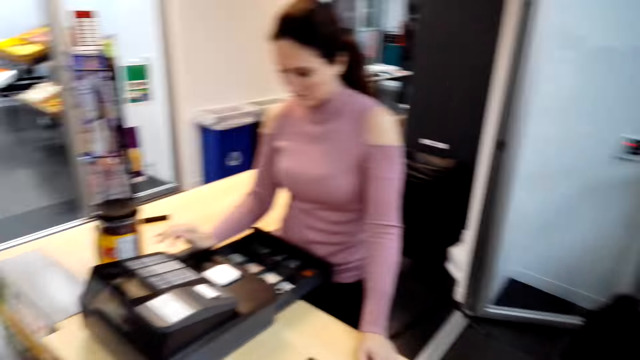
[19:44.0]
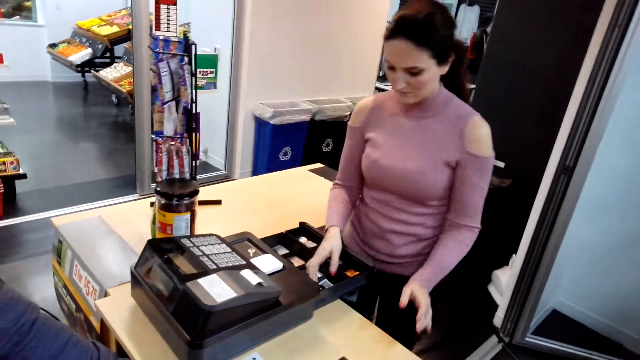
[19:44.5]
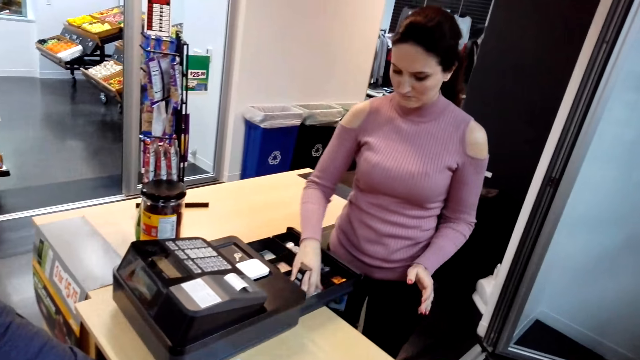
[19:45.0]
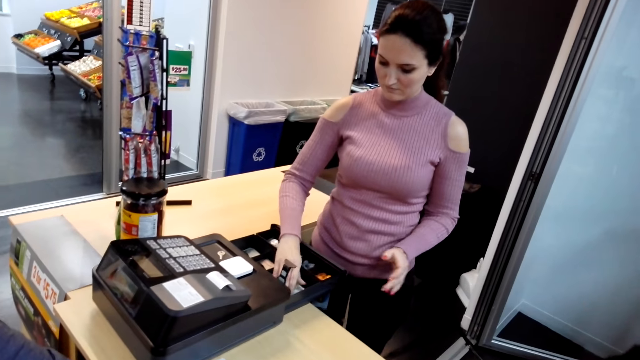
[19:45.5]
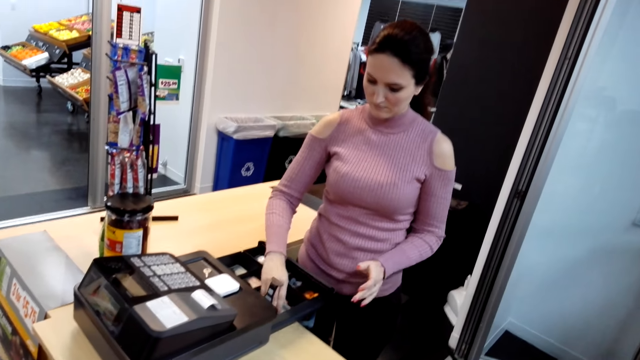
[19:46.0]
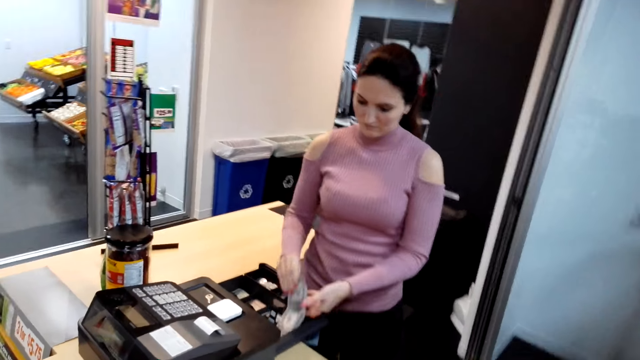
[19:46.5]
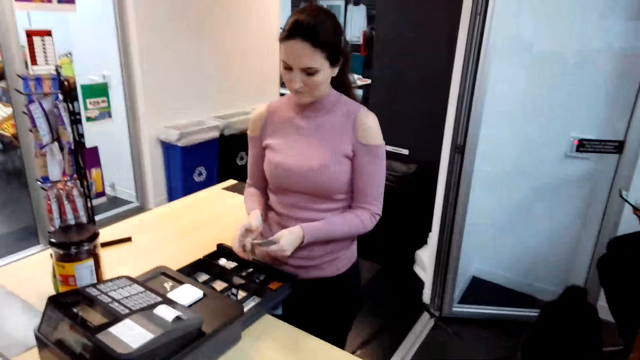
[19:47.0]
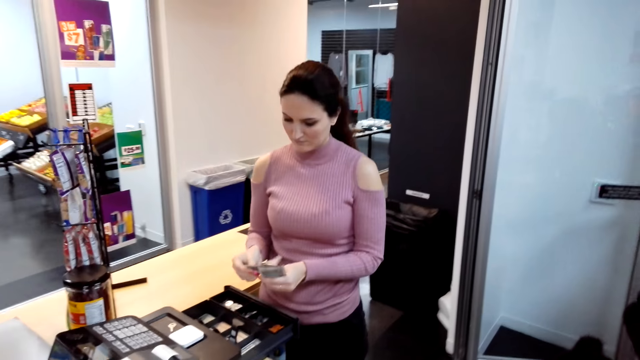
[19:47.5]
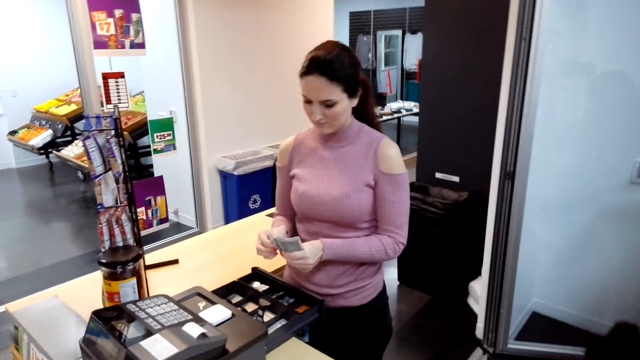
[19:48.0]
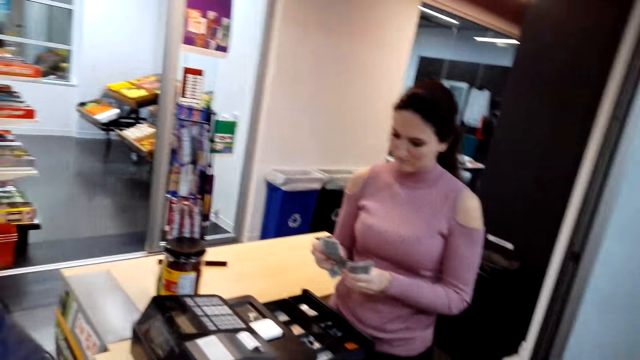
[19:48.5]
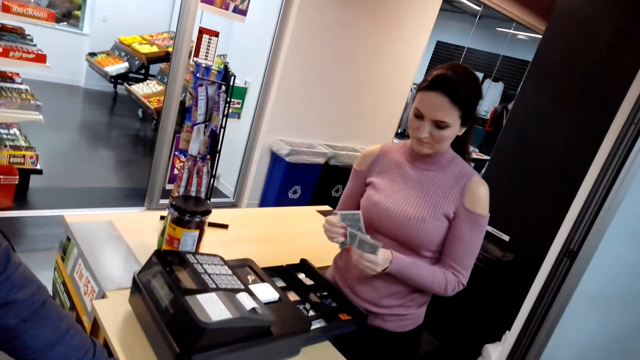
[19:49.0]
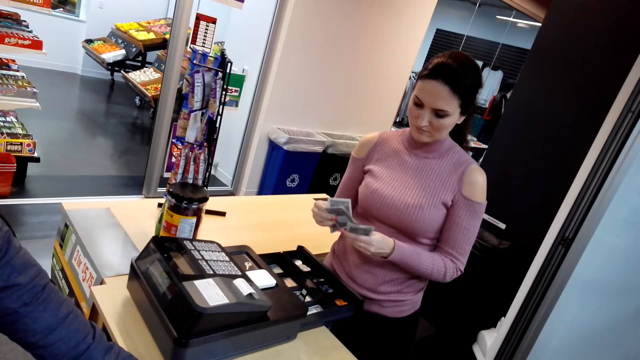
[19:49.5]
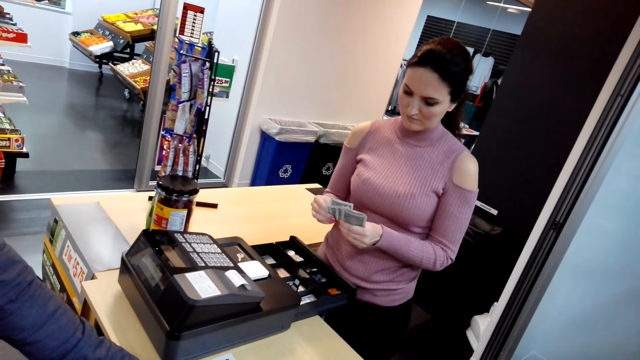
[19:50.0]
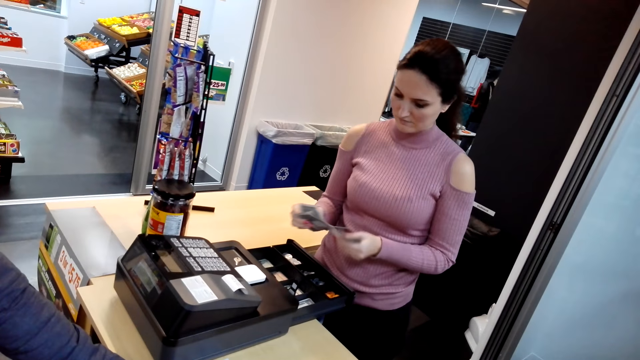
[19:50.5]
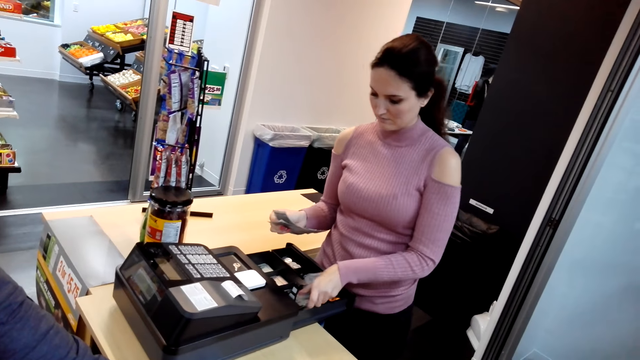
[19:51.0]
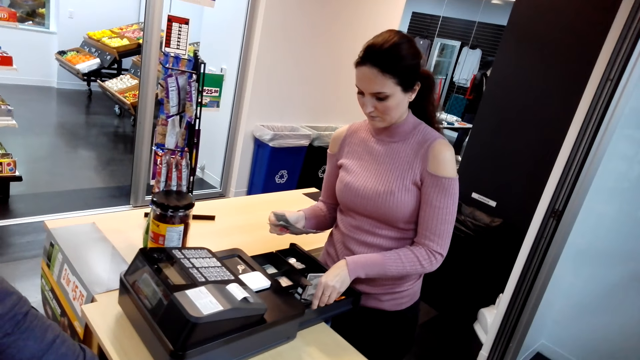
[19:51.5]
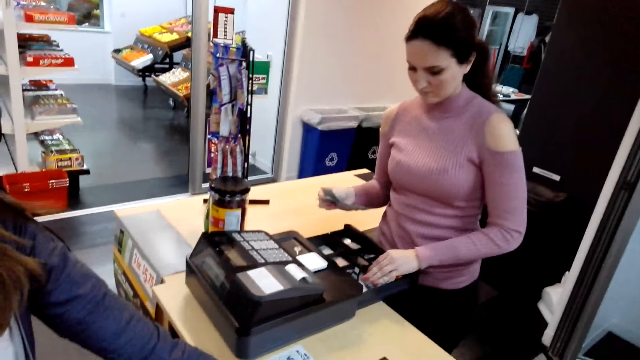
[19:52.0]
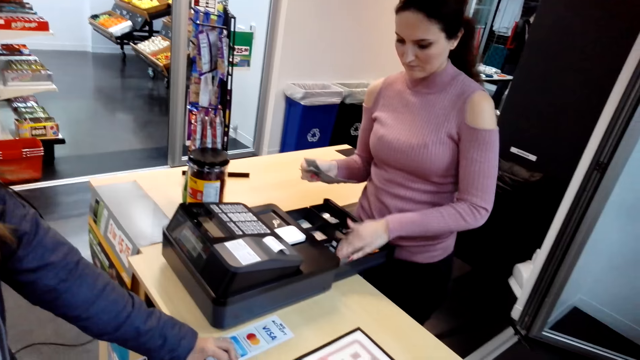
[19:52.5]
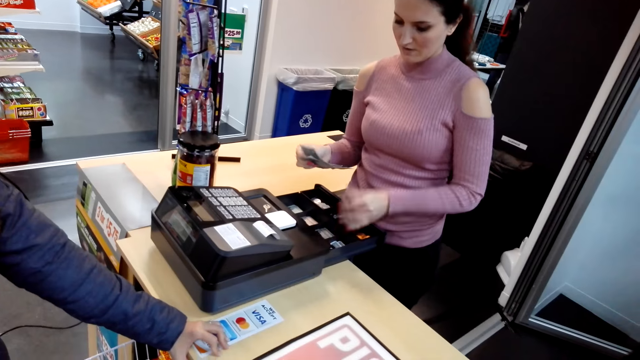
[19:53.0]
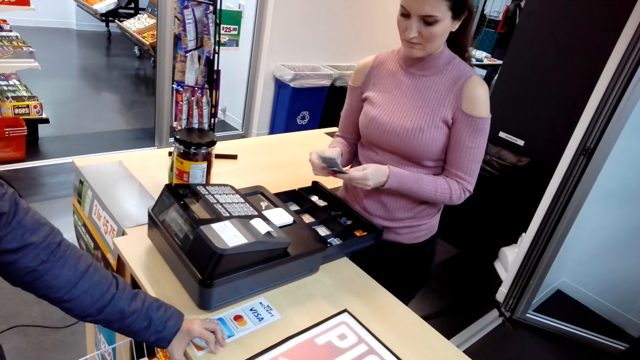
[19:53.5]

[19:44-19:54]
A lady opens the drawer. She takes money from the drawer. She counts the money. She puts some money in the drawer.

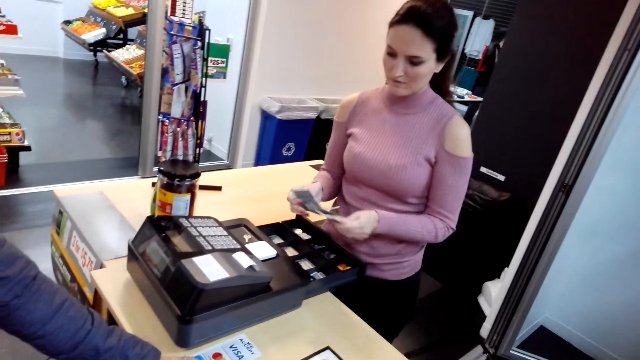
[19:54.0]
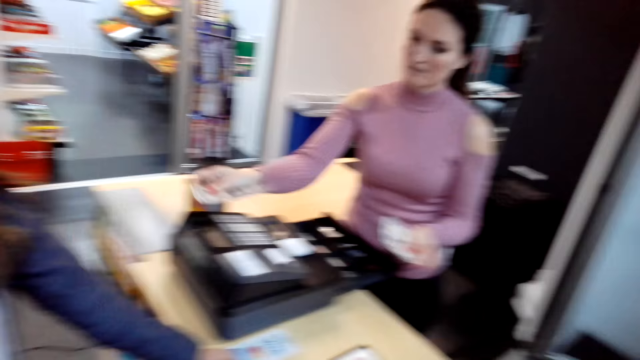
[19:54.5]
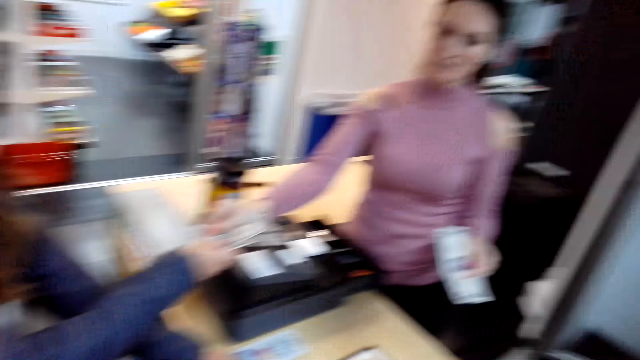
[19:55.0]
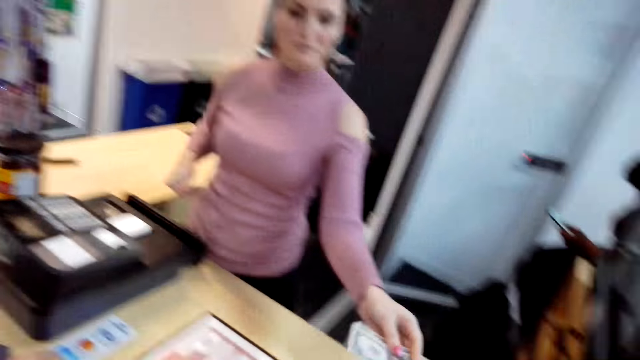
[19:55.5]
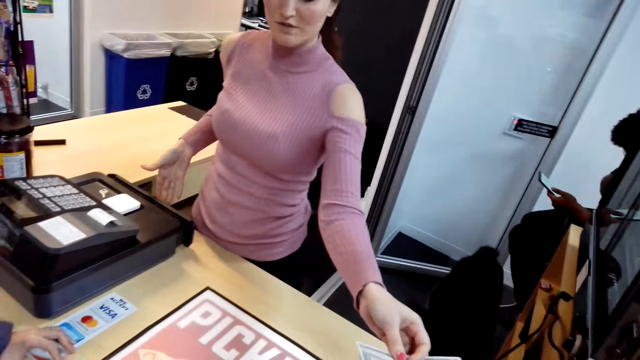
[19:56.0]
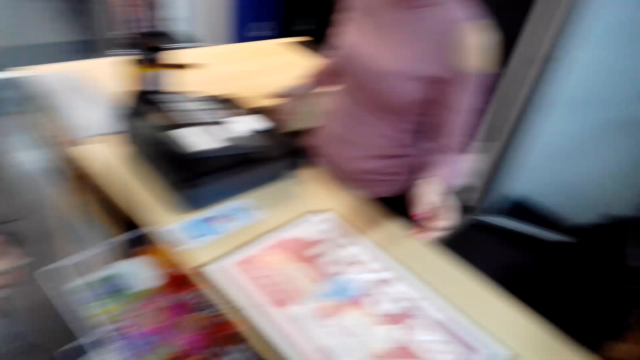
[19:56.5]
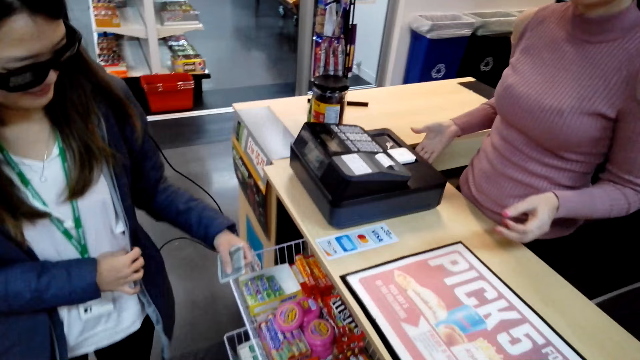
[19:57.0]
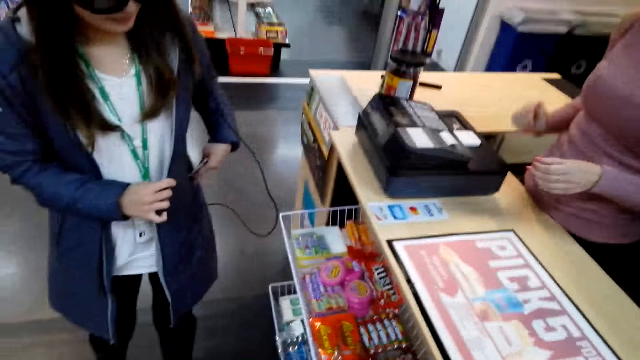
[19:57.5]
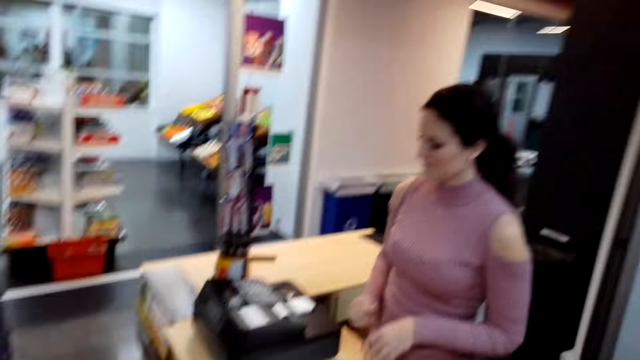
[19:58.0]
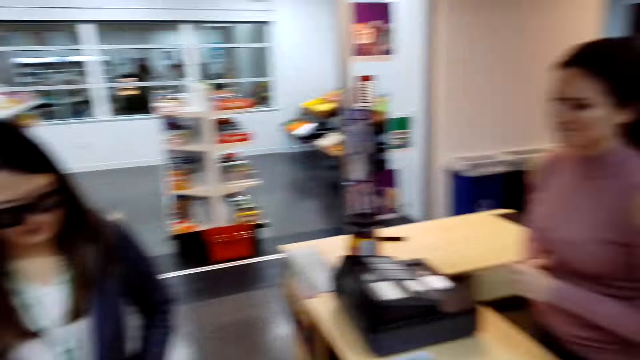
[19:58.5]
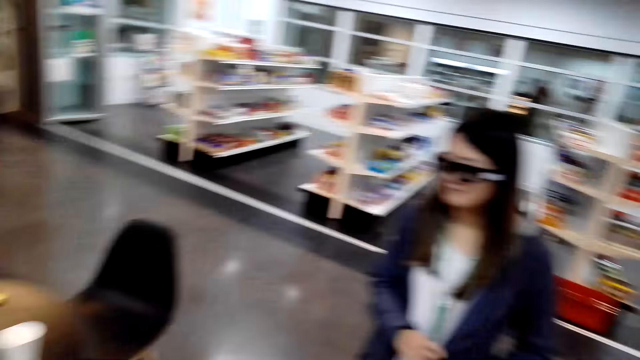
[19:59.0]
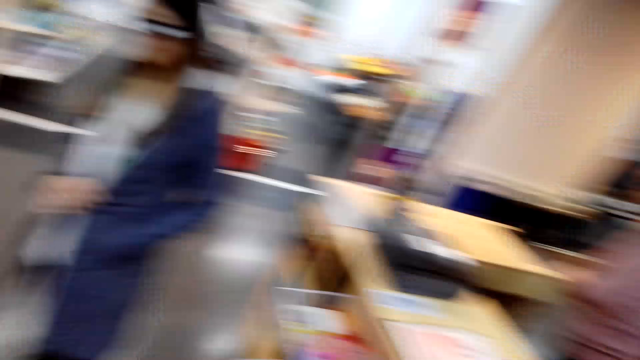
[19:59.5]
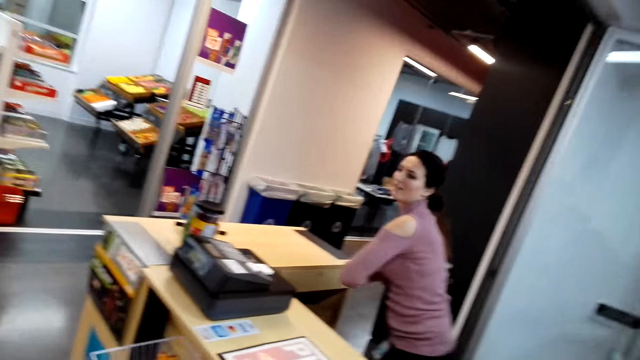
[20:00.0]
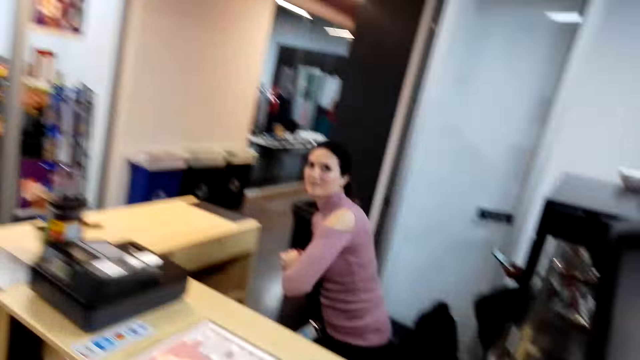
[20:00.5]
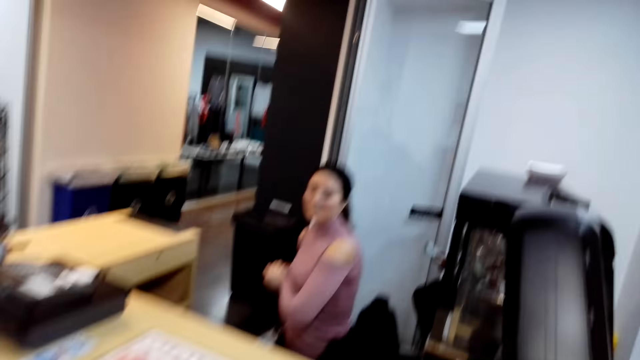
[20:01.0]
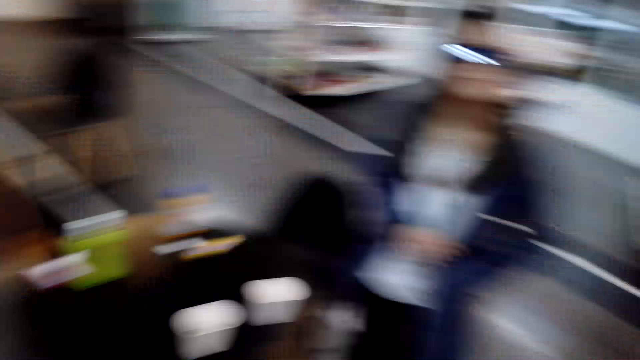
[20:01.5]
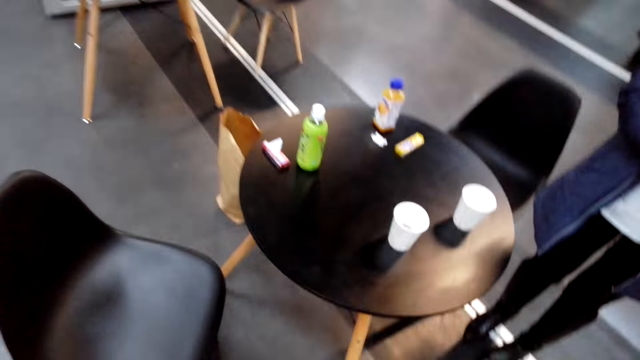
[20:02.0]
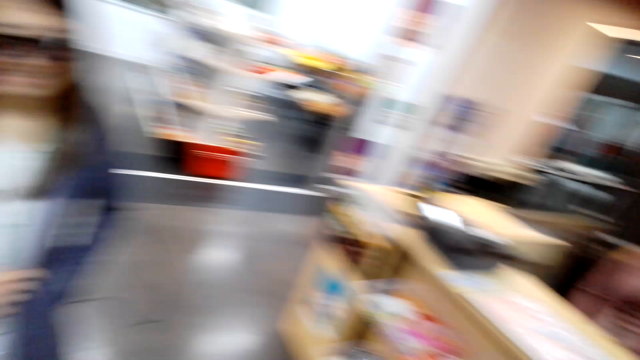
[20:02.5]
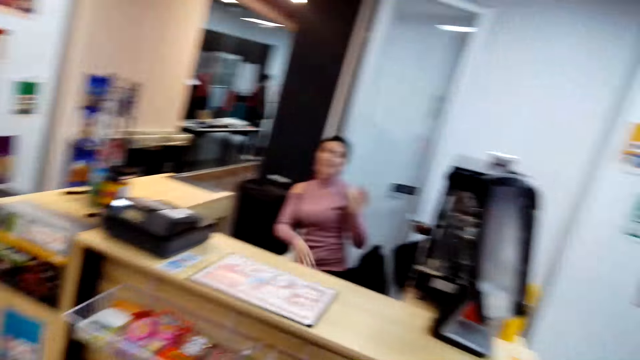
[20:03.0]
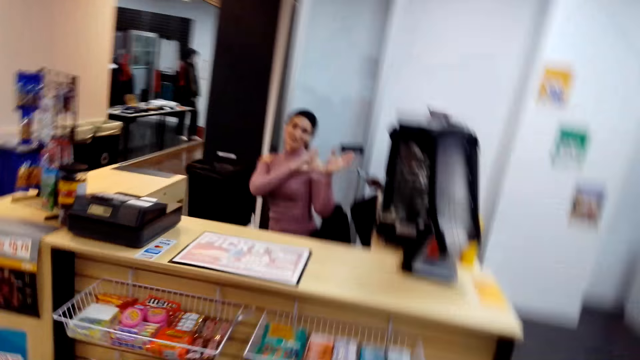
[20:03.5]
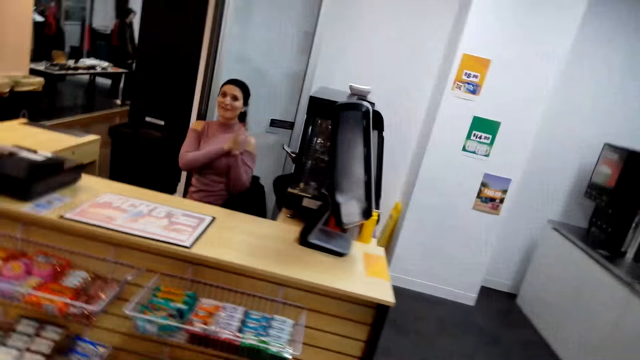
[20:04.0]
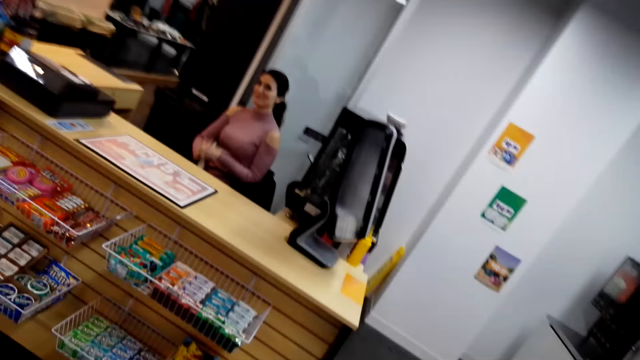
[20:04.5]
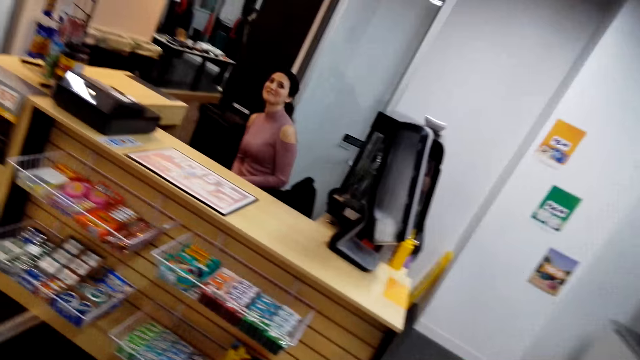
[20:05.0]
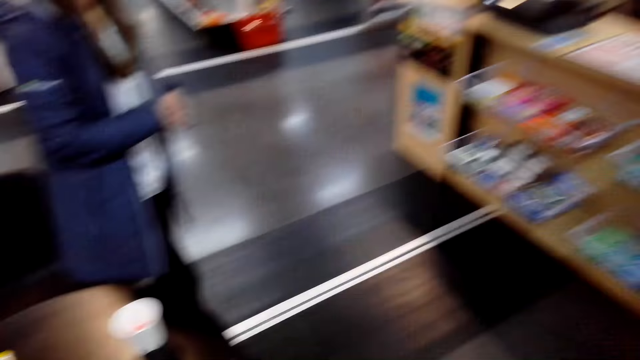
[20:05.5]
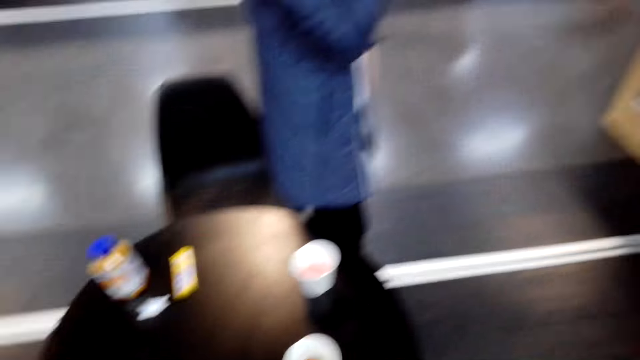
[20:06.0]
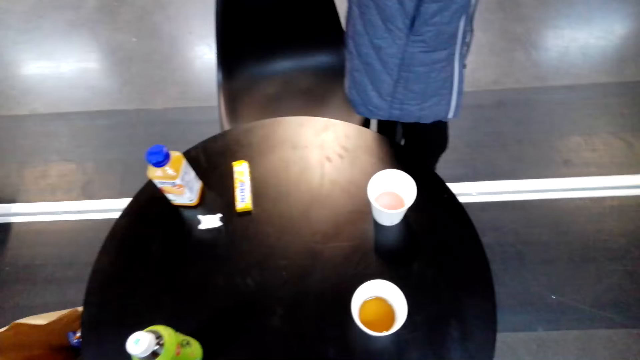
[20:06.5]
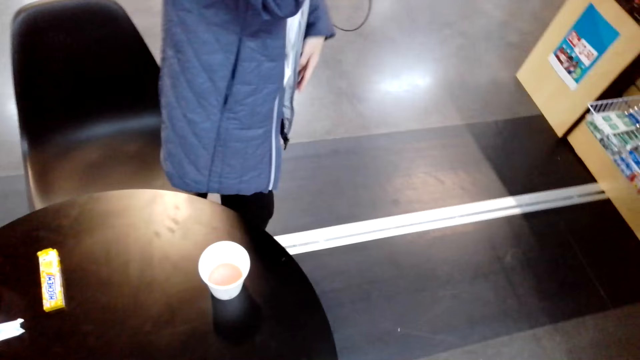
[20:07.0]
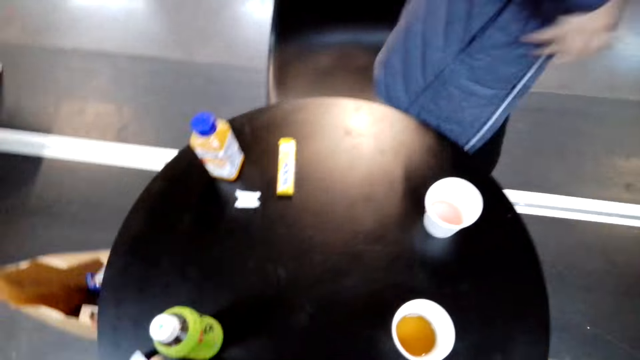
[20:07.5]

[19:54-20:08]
A lady separates a note from the money. She hands another lady the money. The other lady takes the money from the first lady. The first lady hands the money to the camera wearer. The other lady walks from the desk and puts the money in her pocket. The camera wearer speaks to the first lady. The first lady sits at the desk. The camera wearer moves from the desk. The first lady speaks to the camera wearer. She moves her hands.
